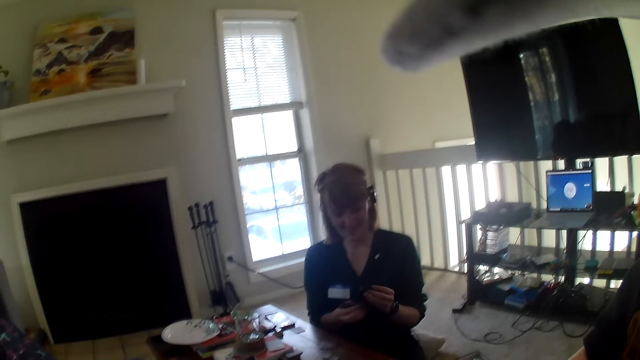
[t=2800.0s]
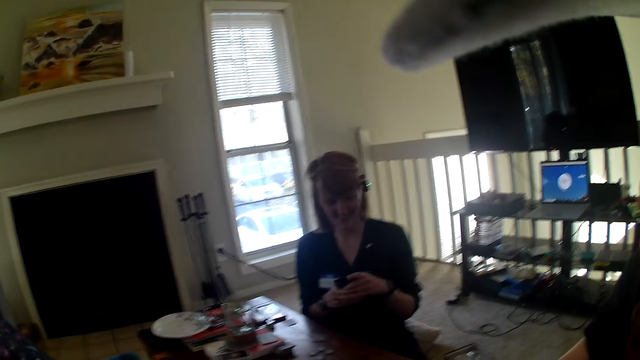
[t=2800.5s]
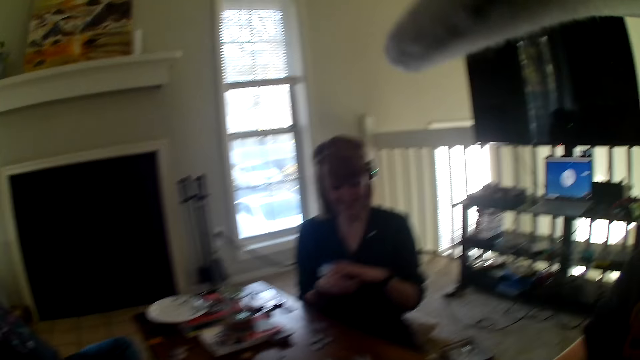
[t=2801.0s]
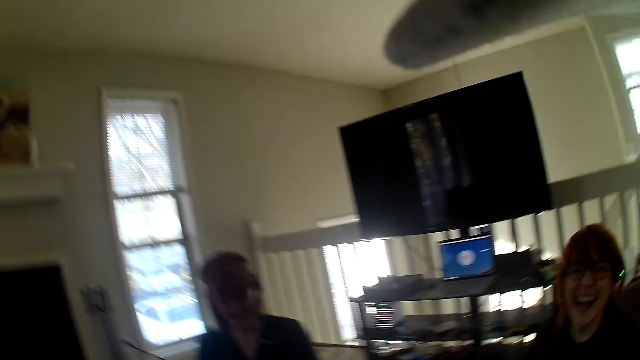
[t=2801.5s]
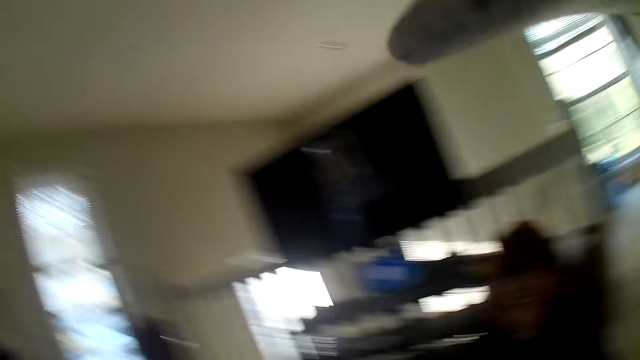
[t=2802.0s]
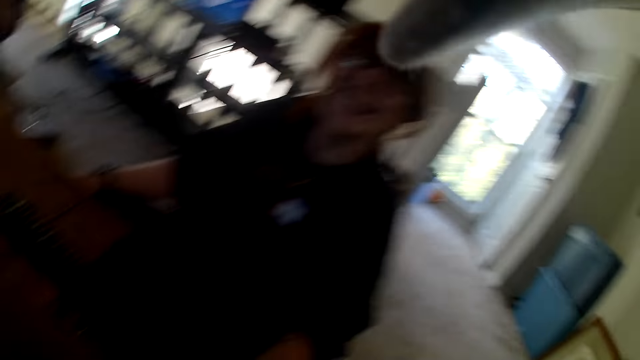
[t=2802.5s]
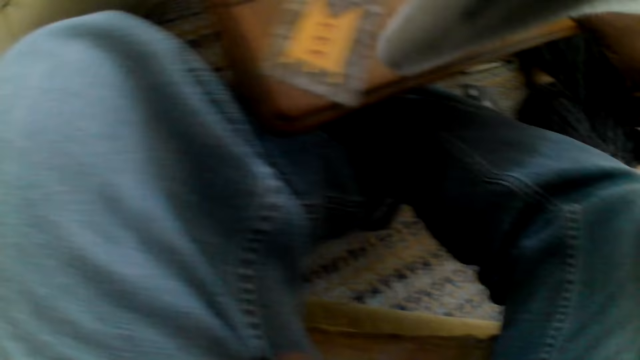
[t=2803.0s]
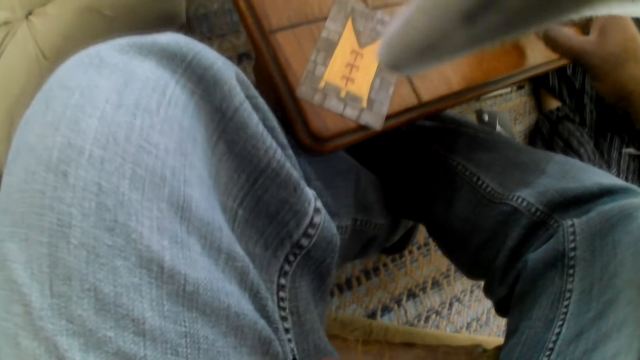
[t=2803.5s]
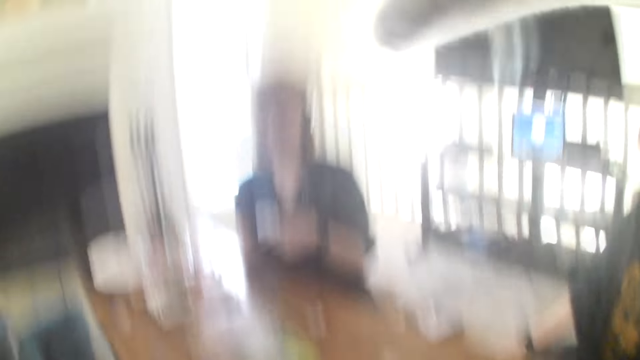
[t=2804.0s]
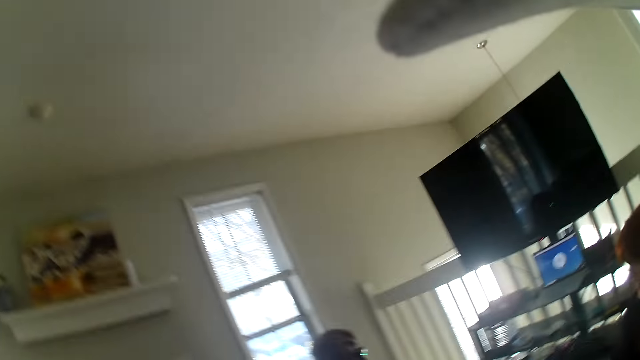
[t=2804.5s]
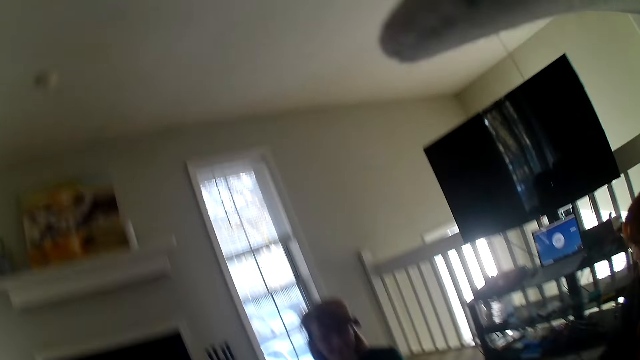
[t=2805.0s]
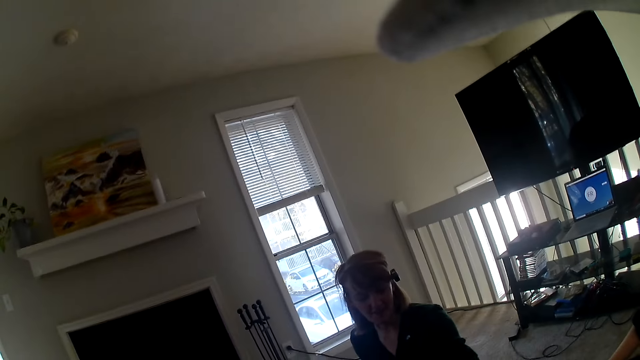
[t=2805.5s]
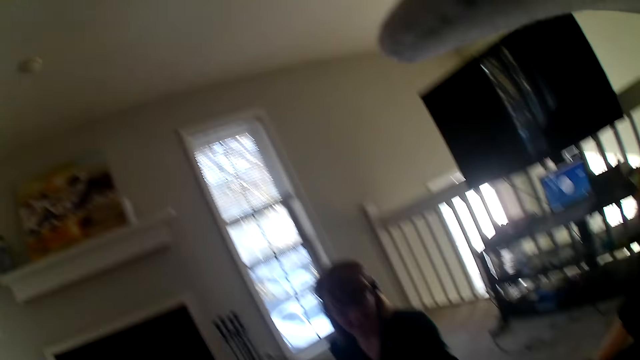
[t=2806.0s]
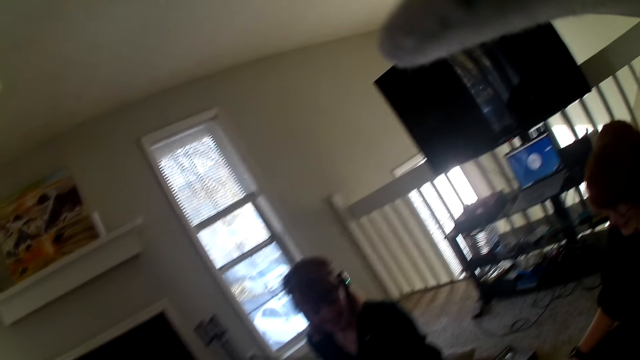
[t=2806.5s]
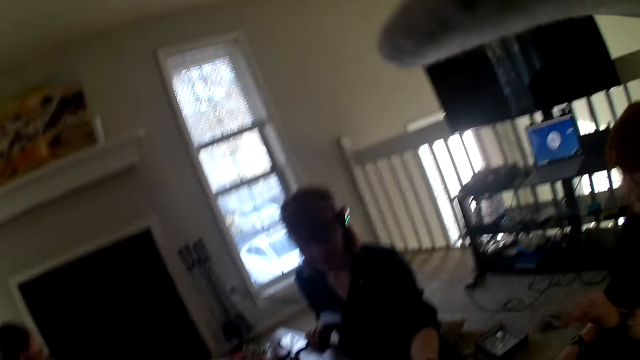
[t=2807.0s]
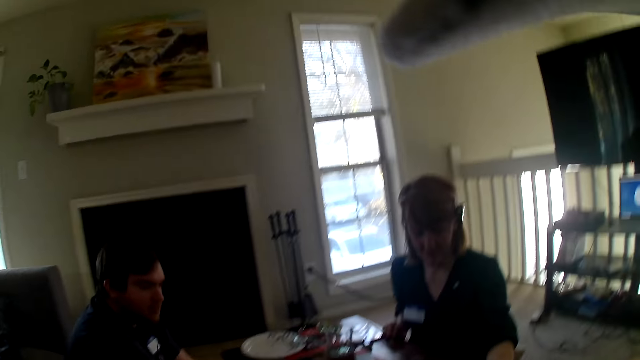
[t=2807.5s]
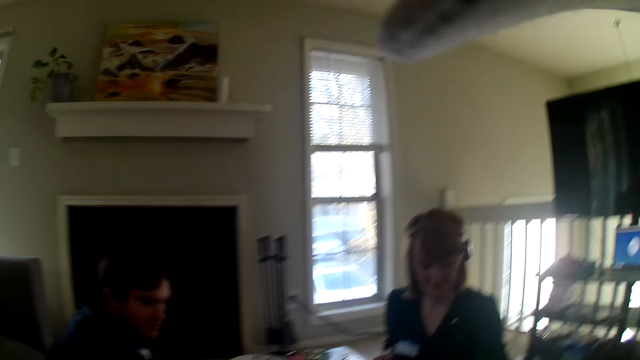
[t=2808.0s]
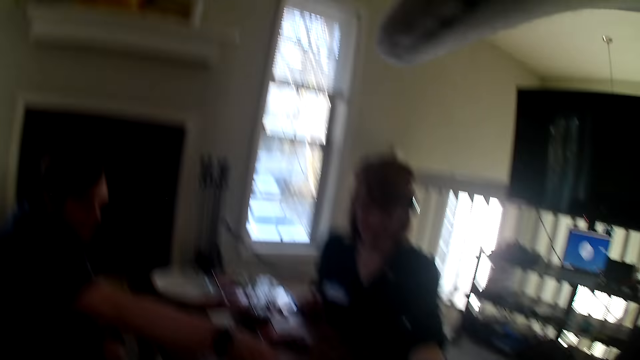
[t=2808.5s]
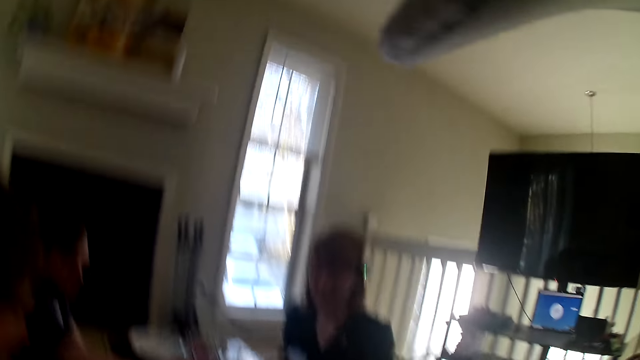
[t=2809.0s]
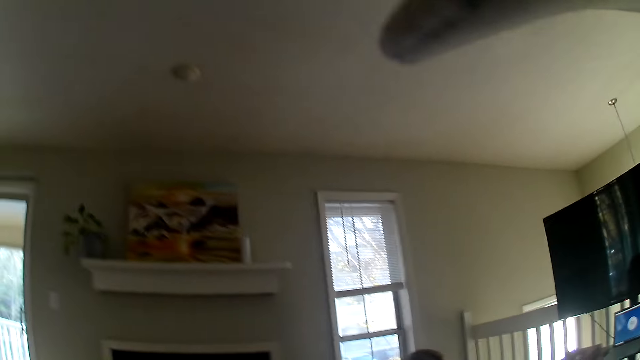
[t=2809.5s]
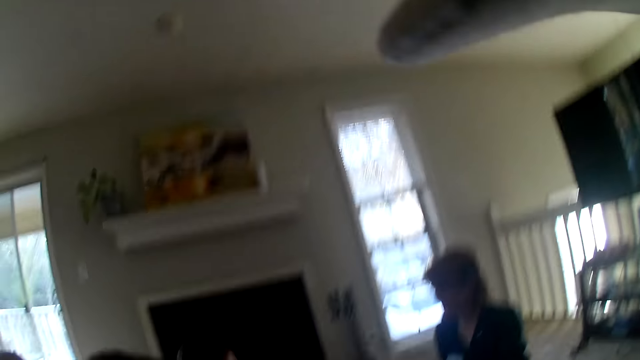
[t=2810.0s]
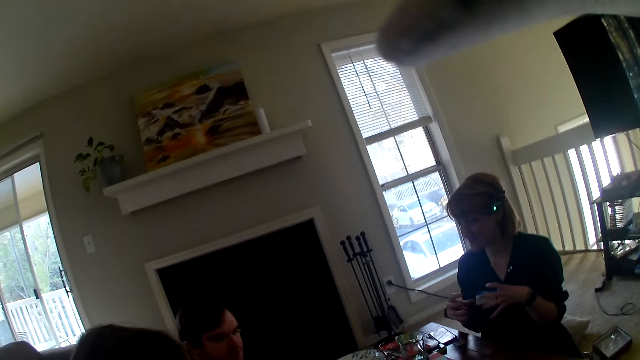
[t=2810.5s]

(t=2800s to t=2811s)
A woman arranges her cards. The camera wearer looks around the room. A person places the card on the table. Another person places the card on the table.

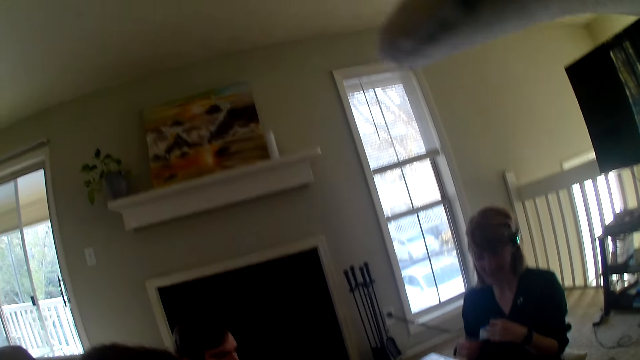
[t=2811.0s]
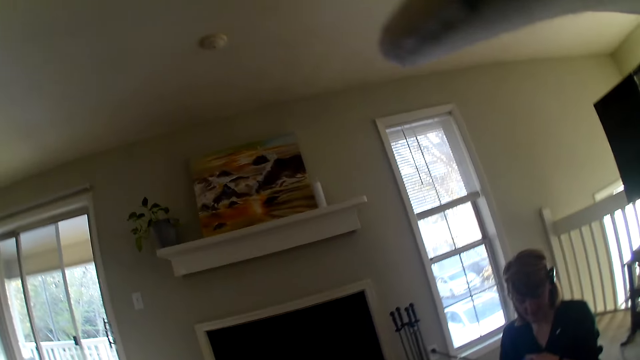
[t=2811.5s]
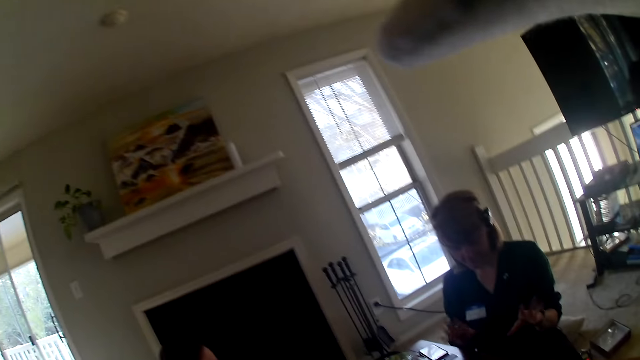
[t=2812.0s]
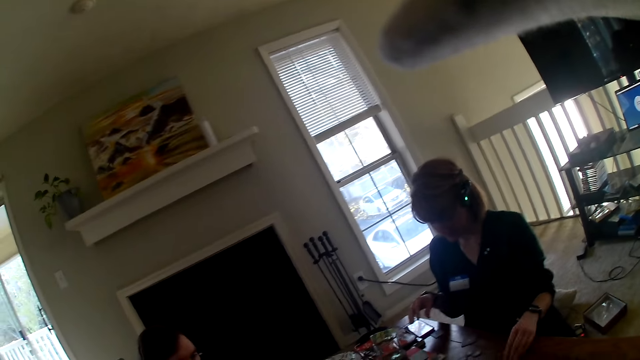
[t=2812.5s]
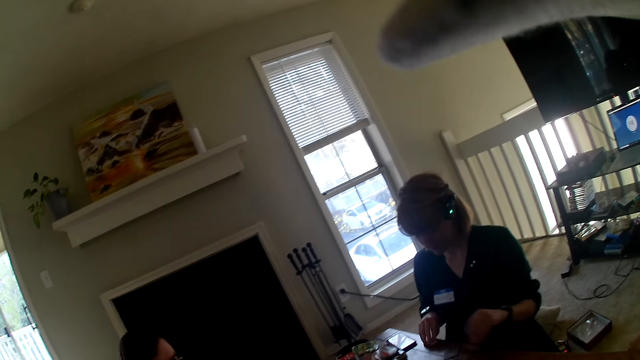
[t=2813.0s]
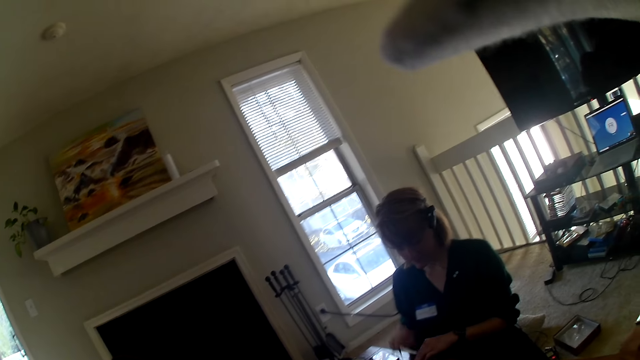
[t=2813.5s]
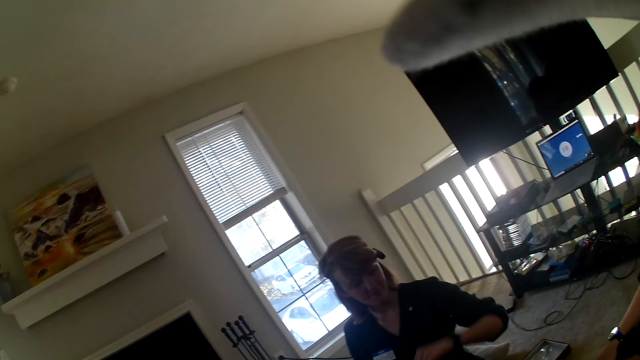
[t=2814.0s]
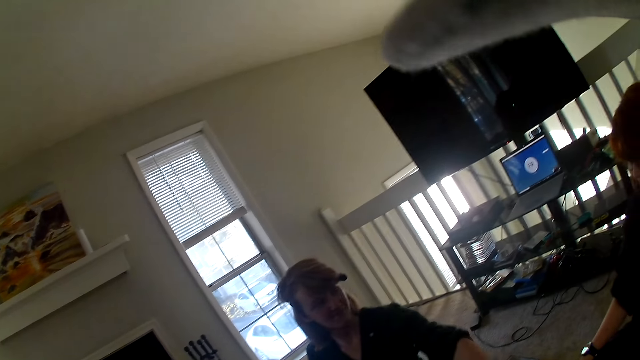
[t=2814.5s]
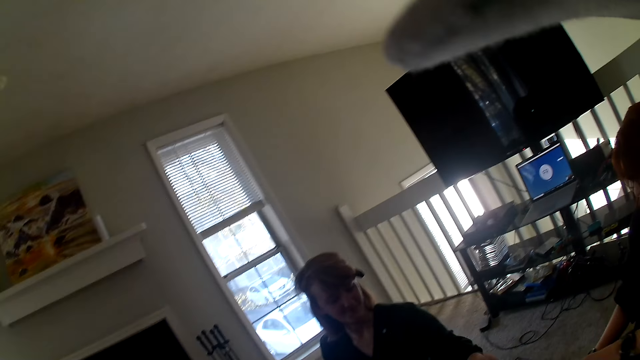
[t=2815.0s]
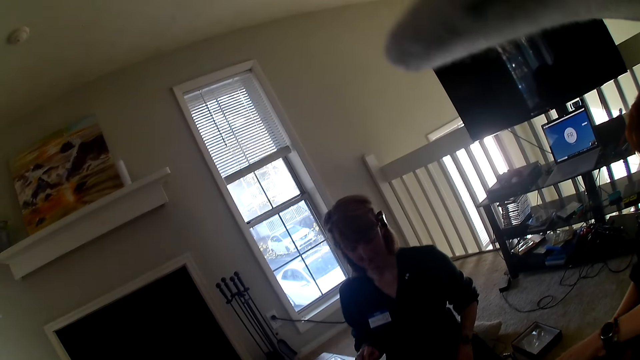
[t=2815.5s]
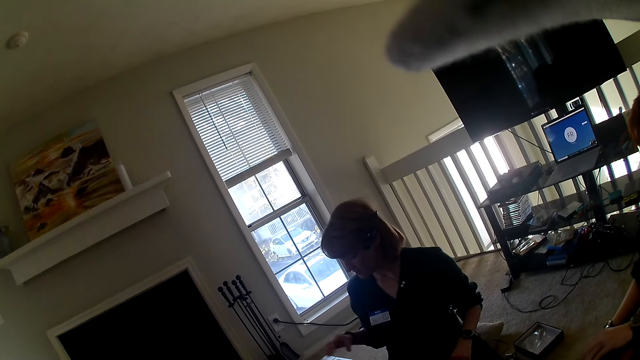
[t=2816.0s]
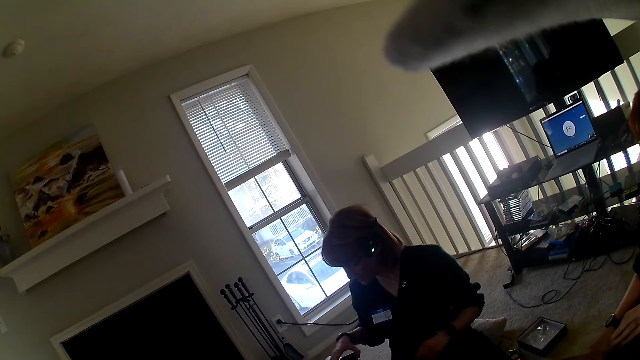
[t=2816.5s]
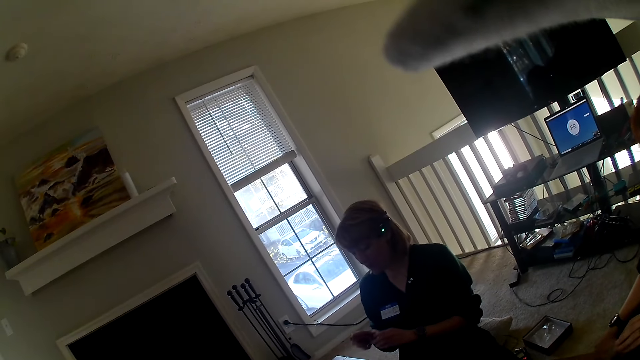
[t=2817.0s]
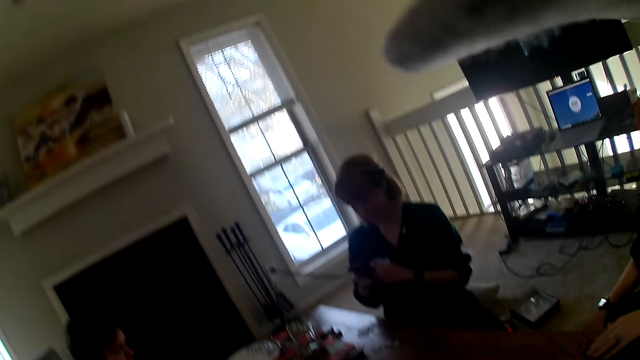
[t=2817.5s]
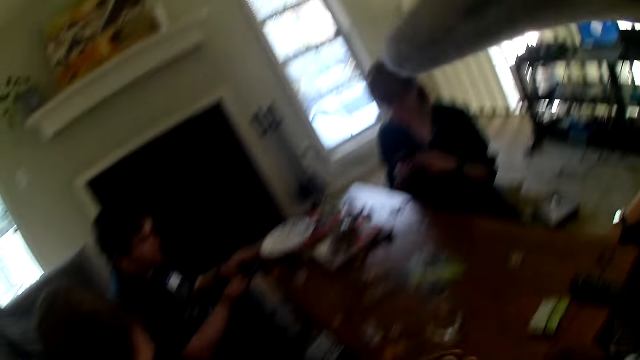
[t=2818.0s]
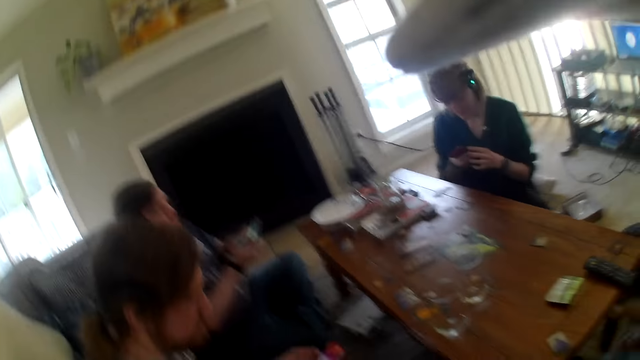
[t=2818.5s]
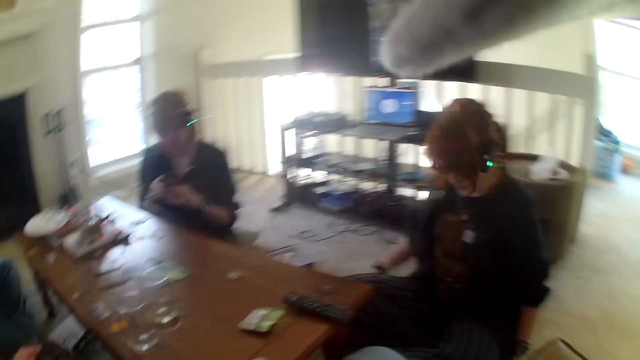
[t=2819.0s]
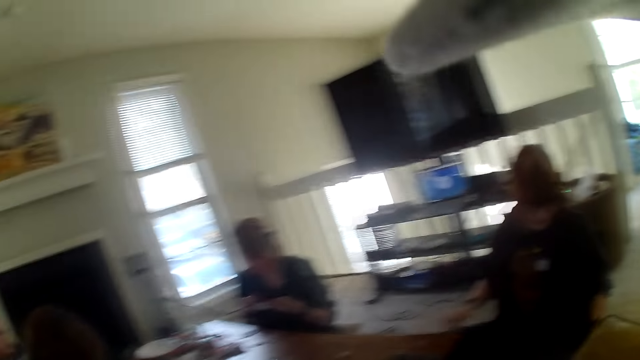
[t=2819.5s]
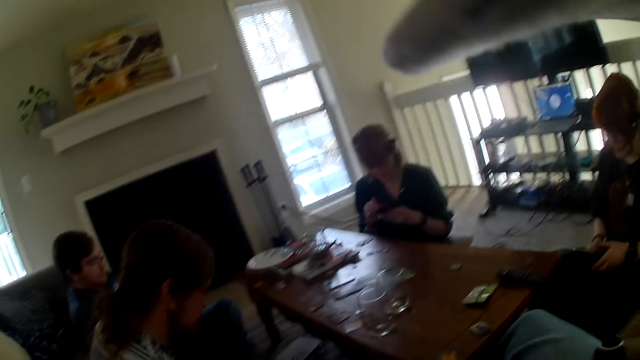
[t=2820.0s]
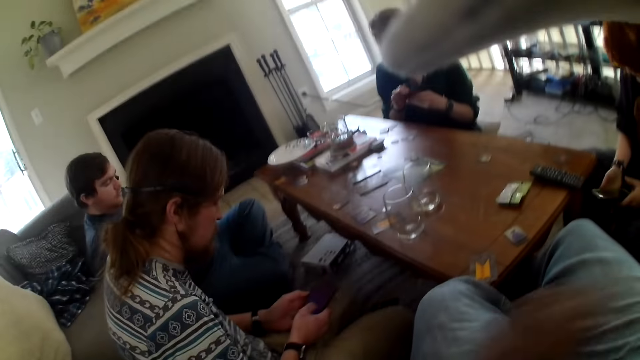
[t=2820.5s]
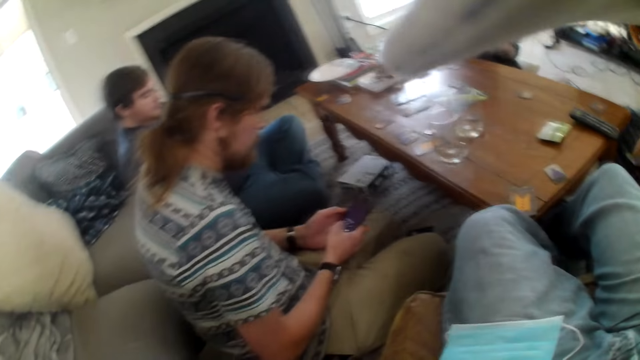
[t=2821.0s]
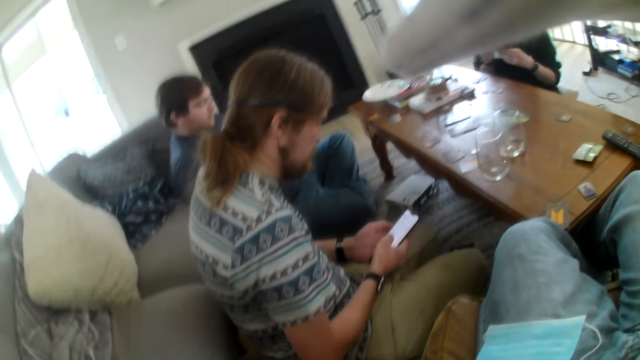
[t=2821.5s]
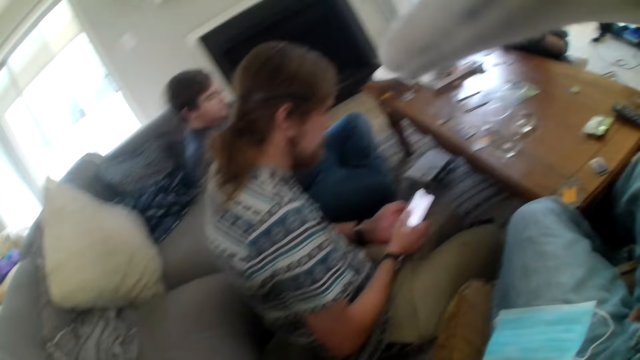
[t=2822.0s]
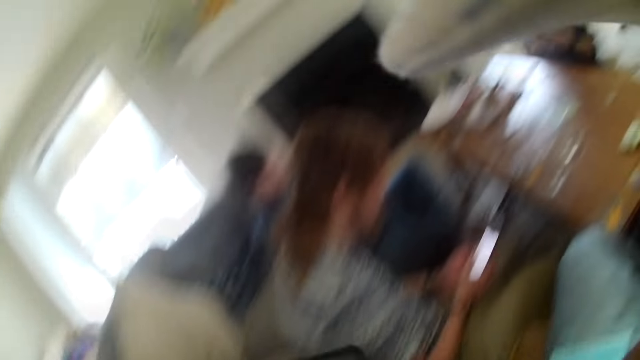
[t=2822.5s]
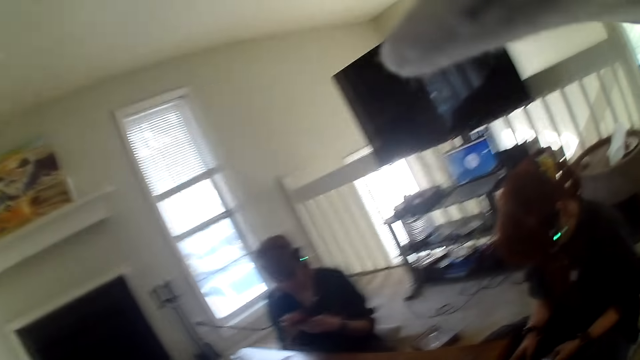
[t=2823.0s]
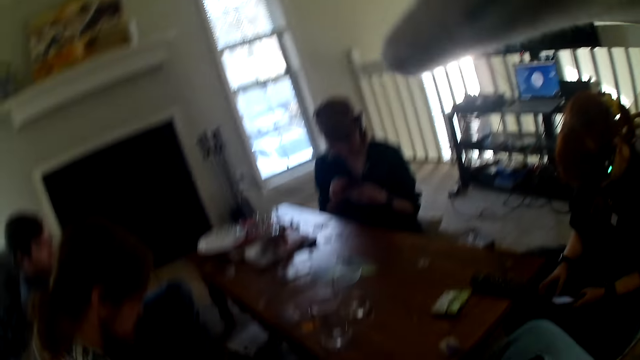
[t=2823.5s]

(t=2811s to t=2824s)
A woman gestures and moves her hands. The woman picks cards from the table and taps the table. The woman picks a cellphone from the table. A person operates the cellphone. Another person operates the cellphone. The woman operates the cellphone. A third person picks a cellphone from the table. The camera wearer looks around the room. The third person operates the cellphone.
